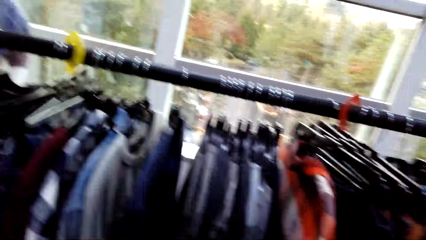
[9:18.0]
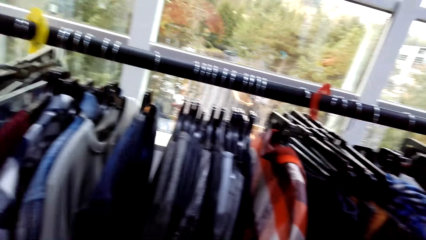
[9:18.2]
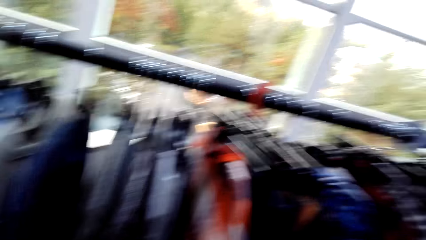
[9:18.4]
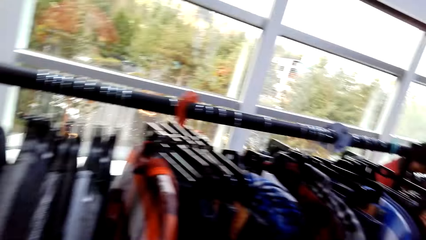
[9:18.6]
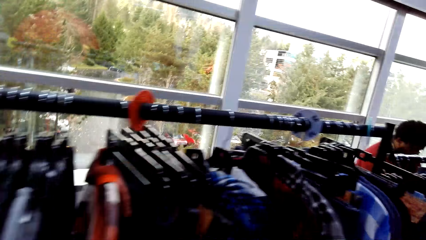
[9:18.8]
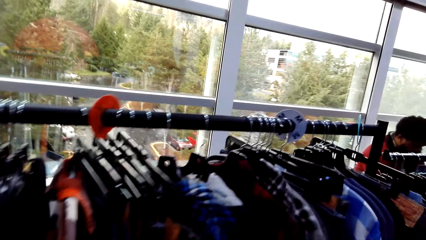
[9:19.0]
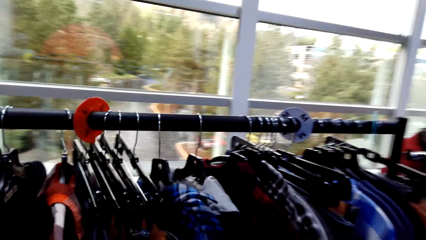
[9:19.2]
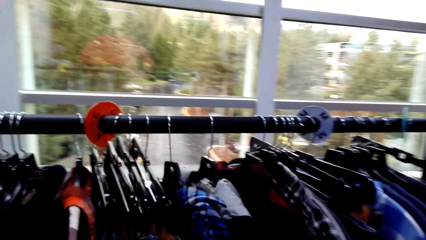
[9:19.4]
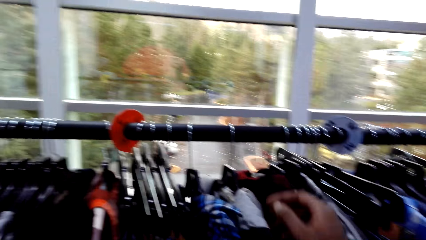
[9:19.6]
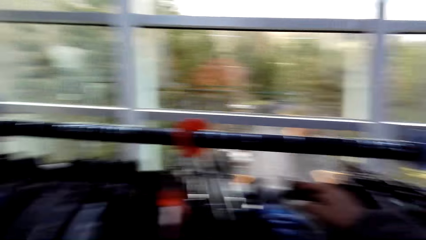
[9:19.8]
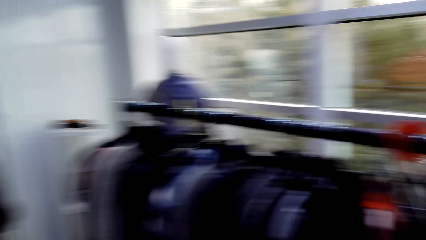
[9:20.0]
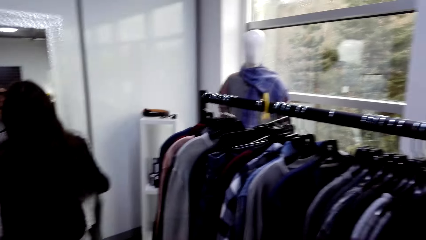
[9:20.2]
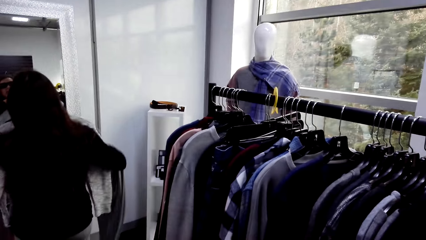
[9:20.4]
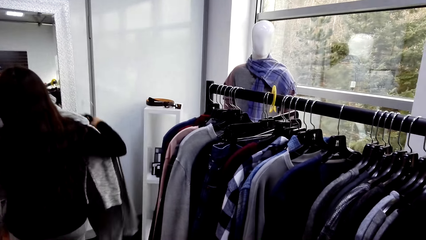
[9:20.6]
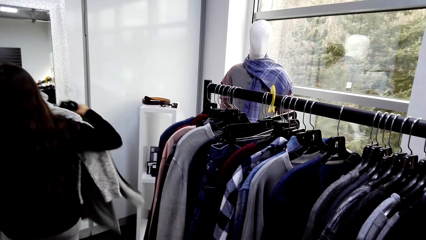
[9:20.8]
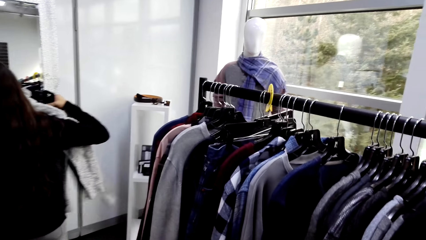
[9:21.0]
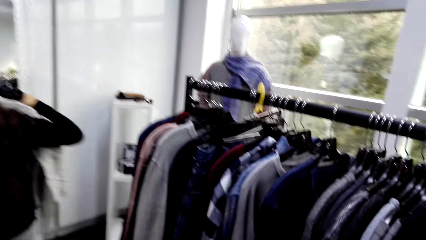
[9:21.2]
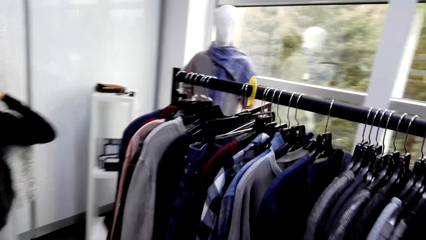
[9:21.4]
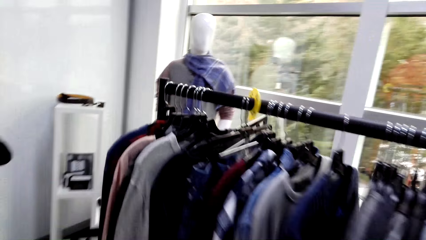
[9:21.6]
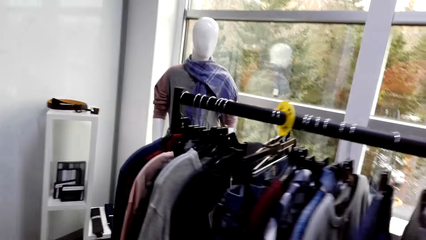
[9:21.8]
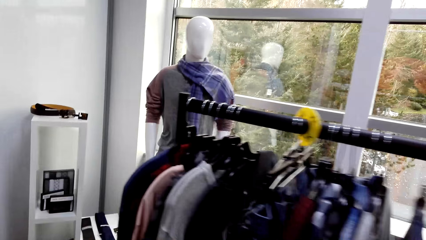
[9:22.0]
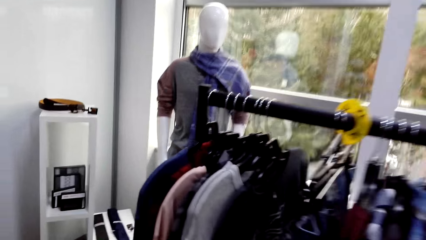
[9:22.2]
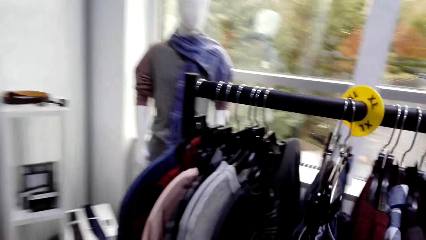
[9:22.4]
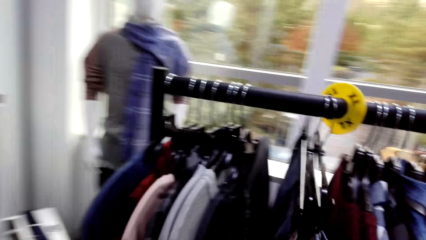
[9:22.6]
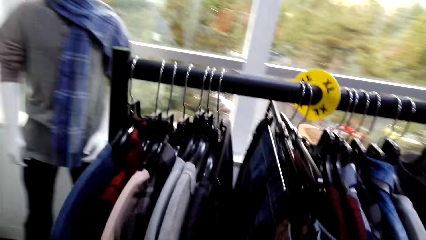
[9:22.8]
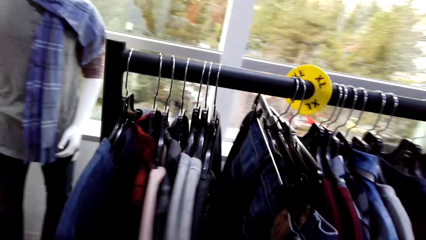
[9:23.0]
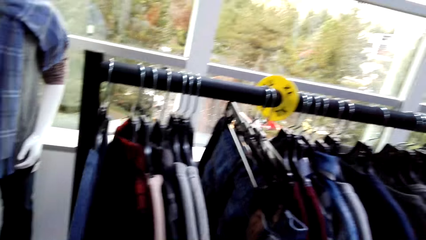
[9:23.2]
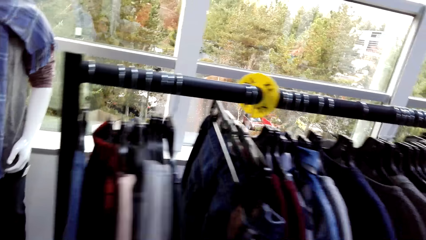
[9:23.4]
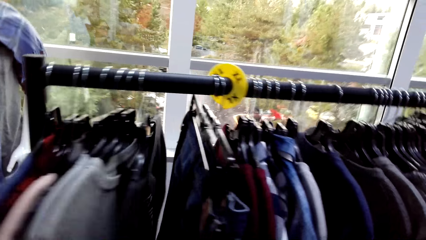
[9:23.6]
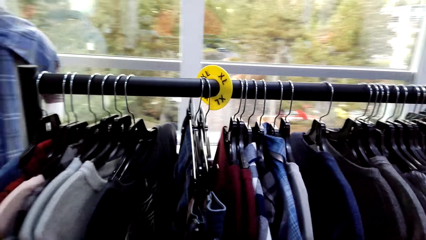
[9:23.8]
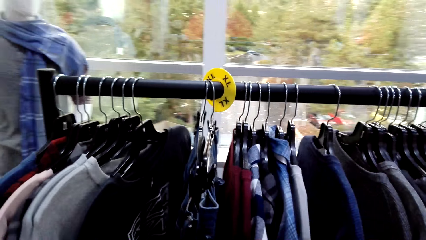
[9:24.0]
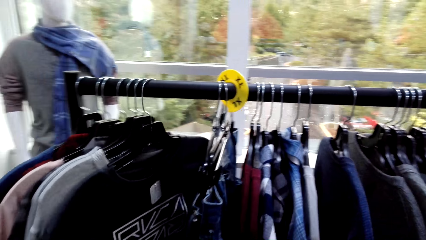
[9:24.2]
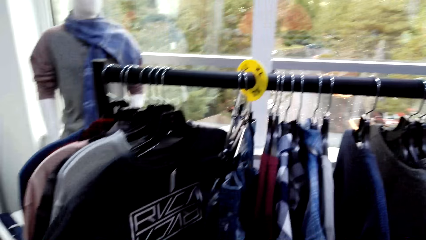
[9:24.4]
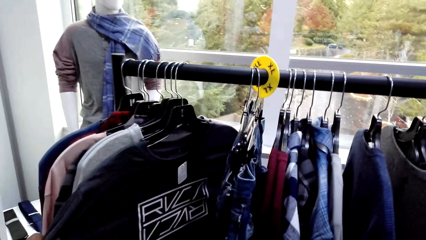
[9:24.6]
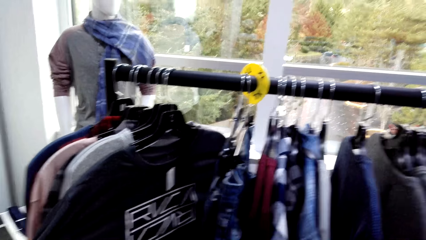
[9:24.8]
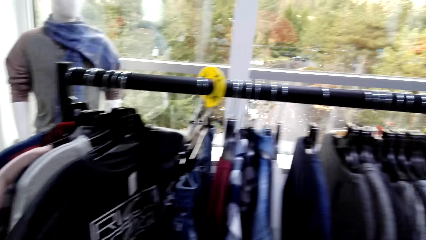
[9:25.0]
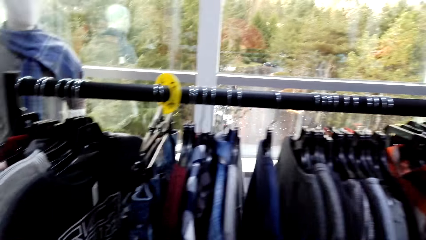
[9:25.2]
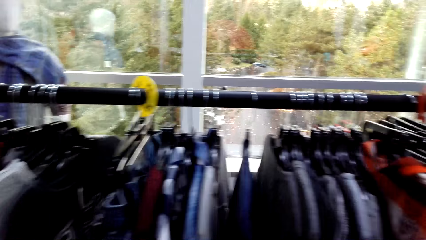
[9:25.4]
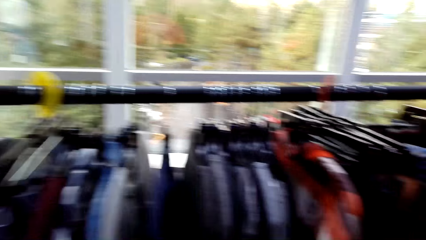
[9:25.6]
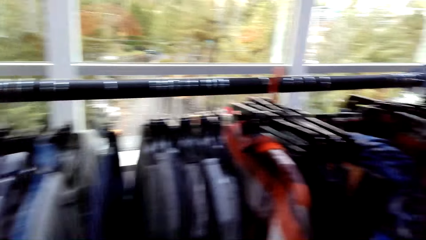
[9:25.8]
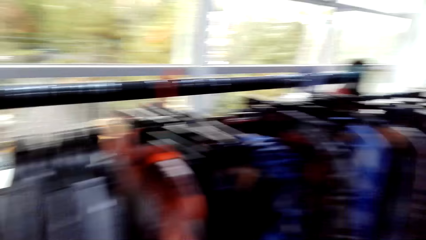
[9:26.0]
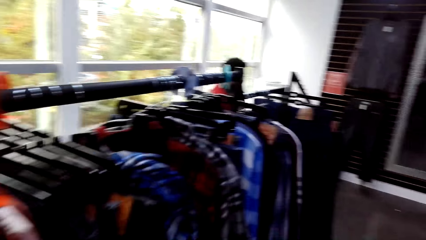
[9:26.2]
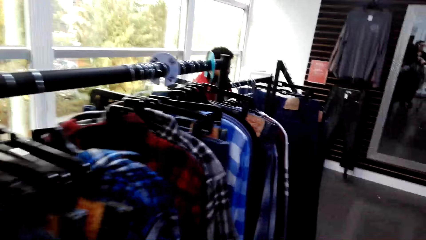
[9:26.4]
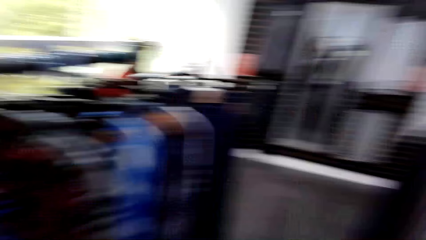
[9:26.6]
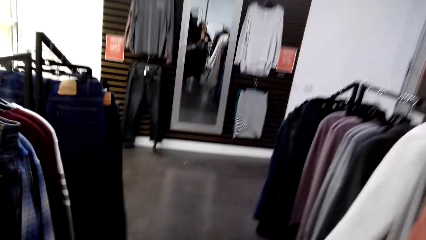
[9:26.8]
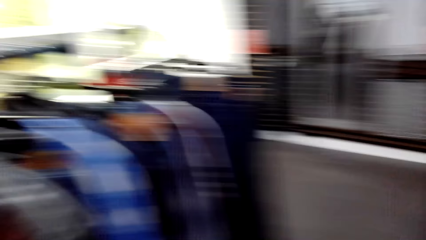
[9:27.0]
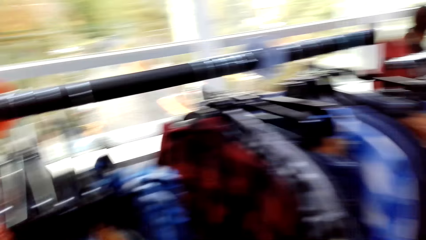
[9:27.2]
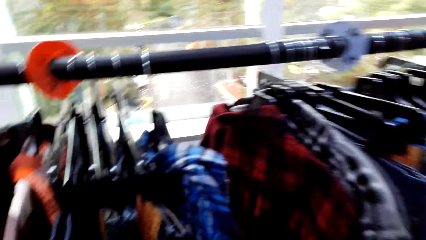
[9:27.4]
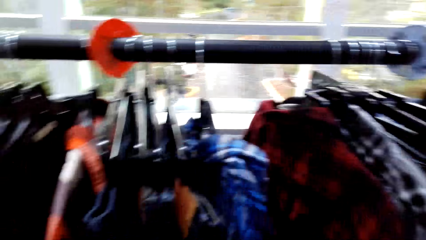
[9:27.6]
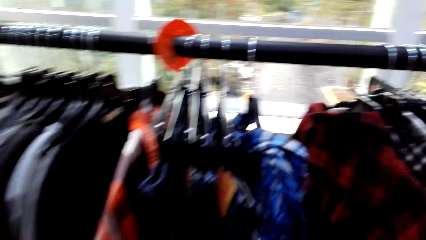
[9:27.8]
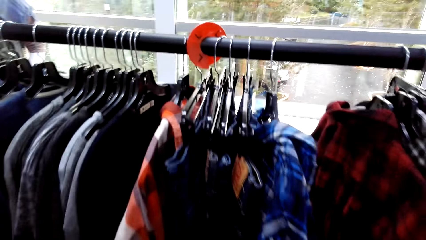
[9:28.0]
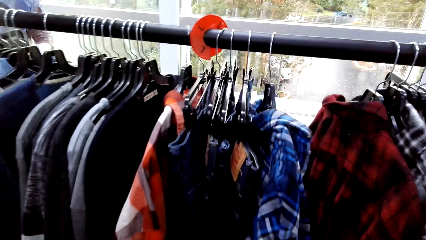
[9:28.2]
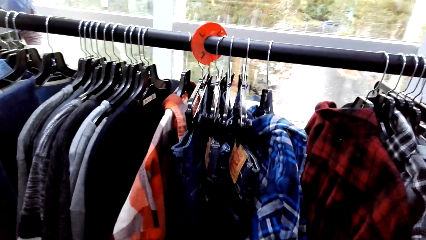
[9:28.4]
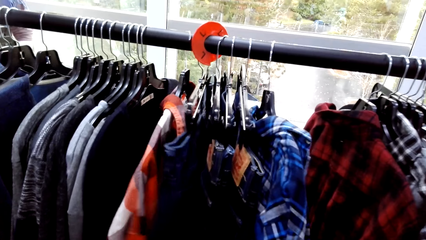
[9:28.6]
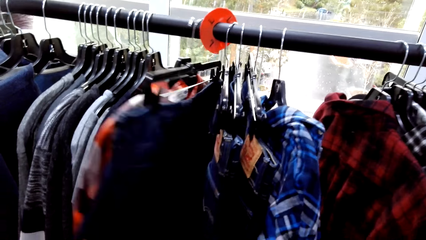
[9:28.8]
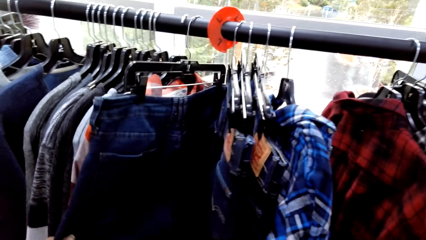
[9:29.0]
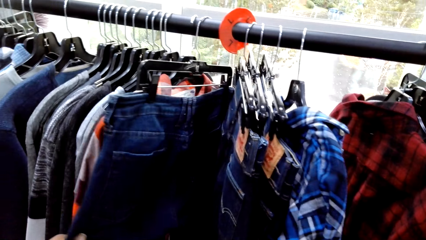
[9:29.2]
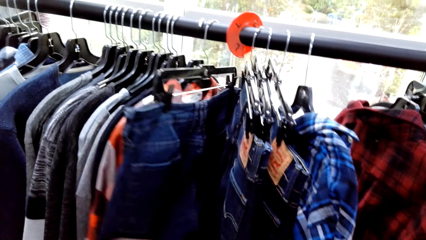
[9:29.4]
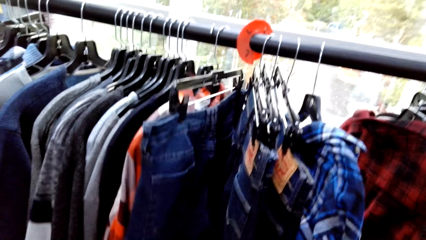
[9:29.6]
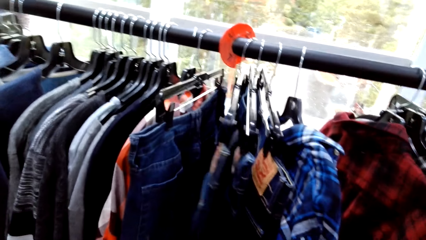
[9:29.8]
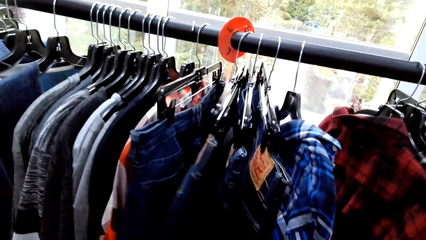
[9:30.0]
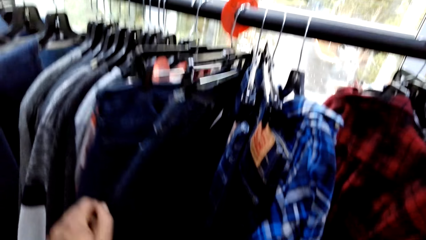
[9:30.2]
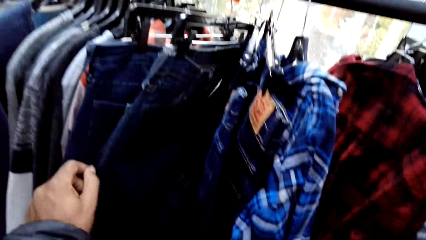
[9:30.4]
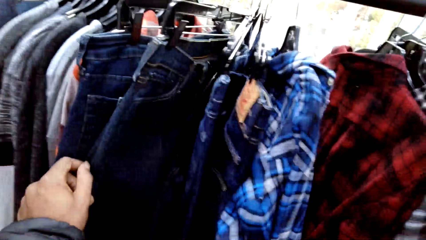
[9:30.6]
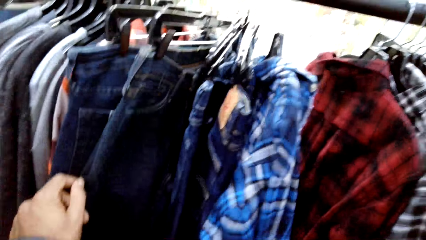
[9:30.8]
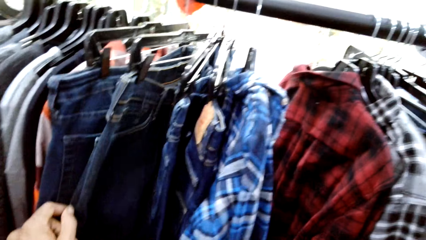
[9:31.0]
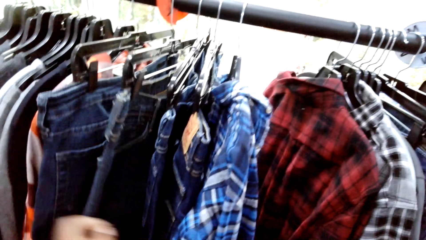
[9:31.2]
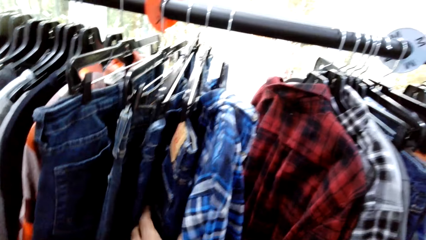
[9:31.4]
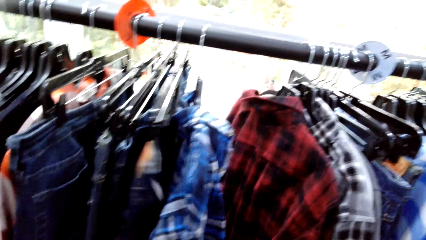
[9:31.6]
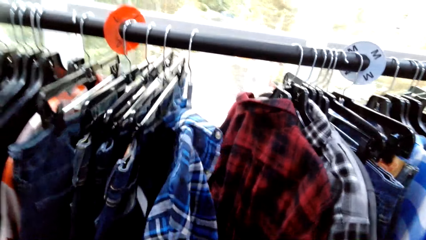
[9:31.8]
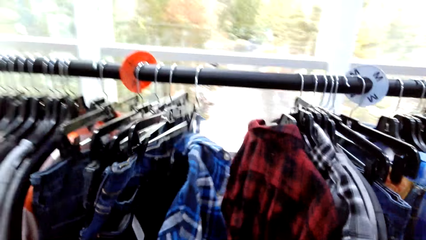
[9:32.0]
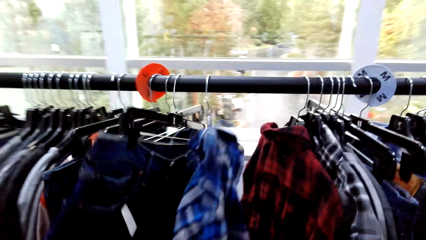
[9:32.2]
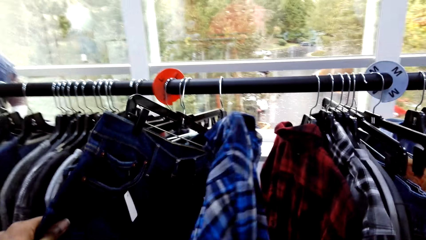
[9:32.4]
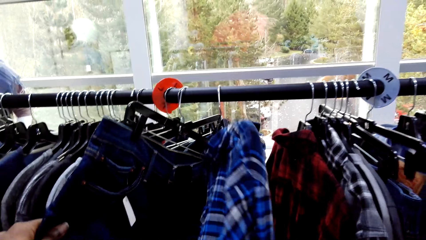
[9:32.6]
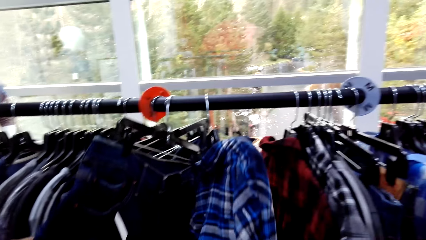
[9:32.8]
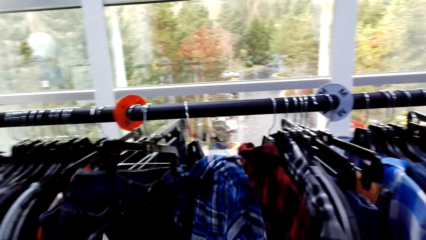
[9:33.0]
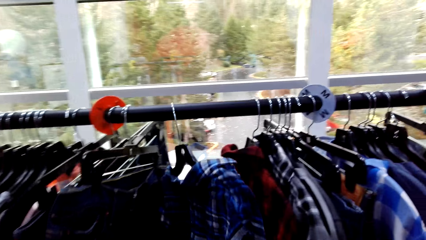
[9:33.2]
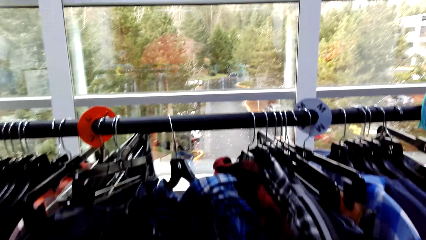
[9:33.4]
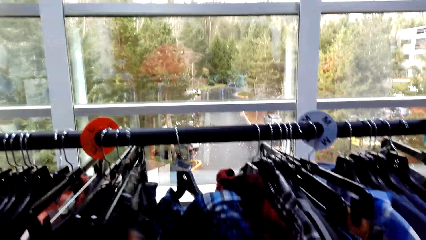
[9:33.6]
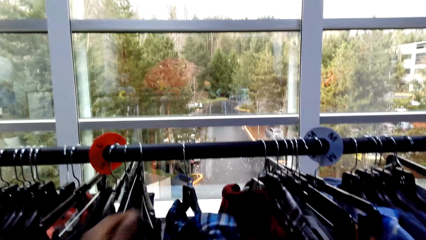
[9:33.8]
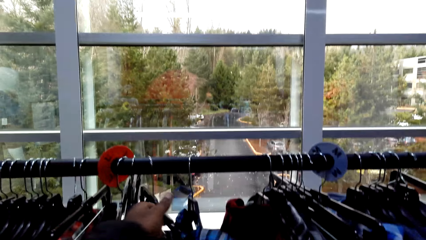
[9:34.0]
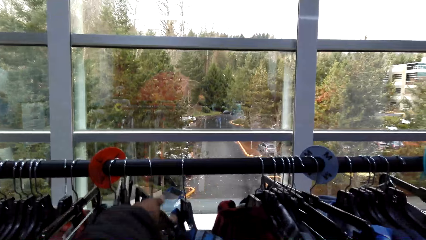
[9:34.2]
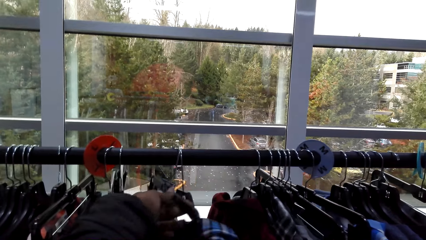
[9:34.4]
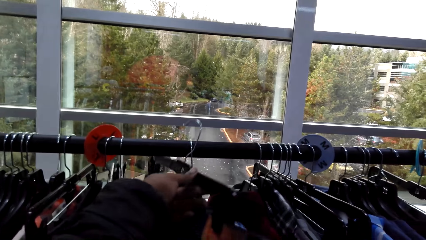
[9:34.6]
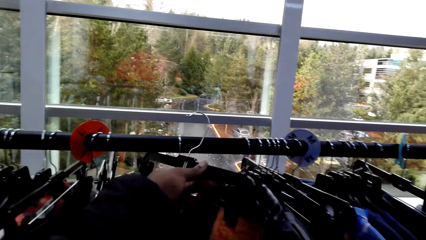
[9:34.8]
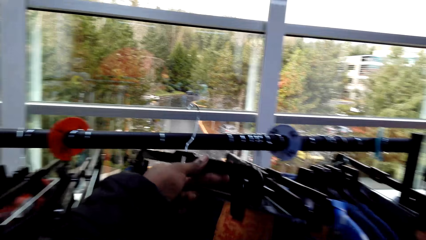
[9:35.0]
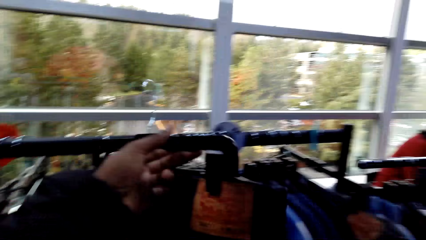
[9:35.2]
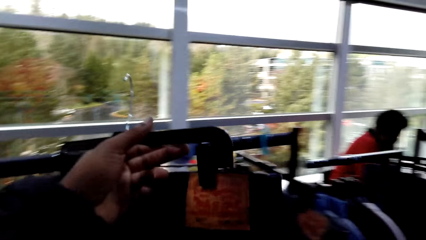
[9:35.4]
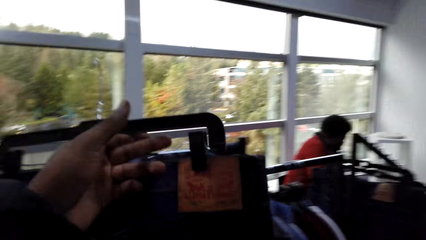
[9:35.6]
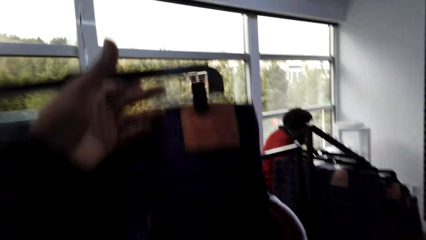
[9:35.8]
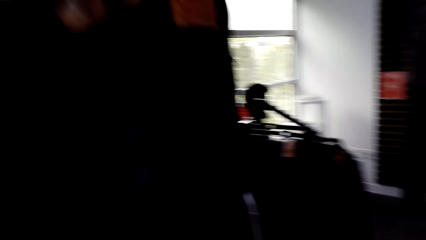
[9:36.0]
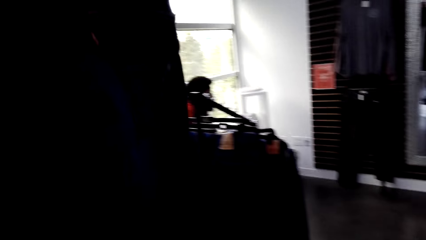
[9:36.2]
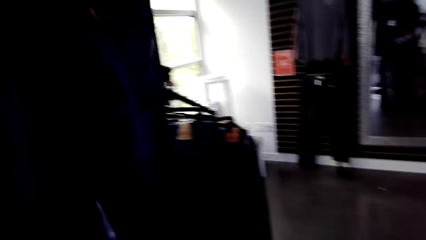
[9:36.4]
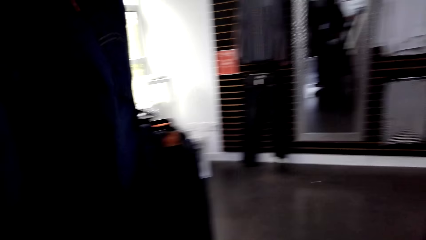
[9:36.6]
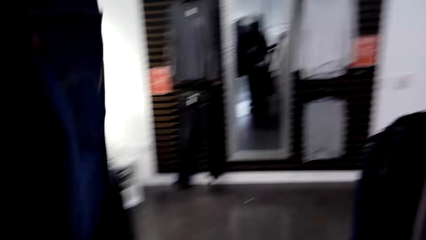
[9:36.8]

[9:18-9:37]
A person holds the outfits. The camera wearer removes the jeans from the hanger stand.
